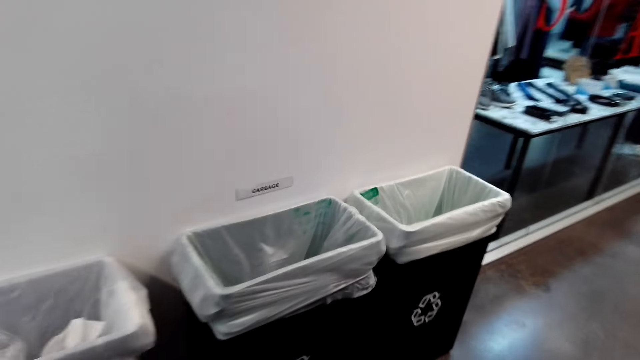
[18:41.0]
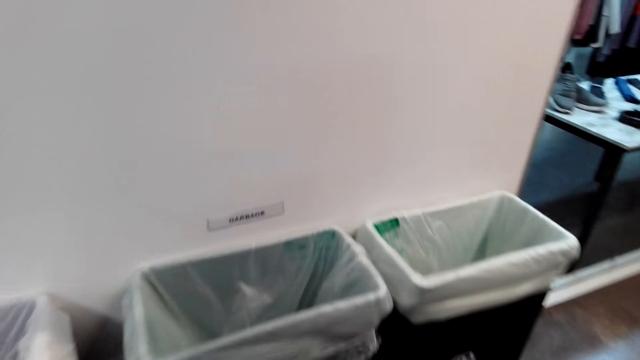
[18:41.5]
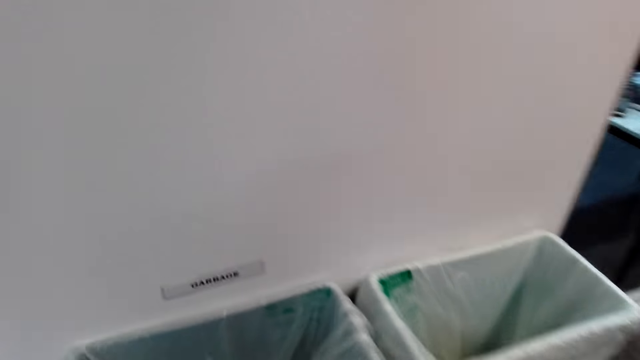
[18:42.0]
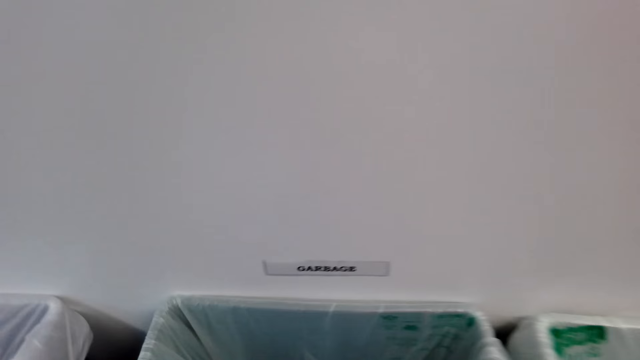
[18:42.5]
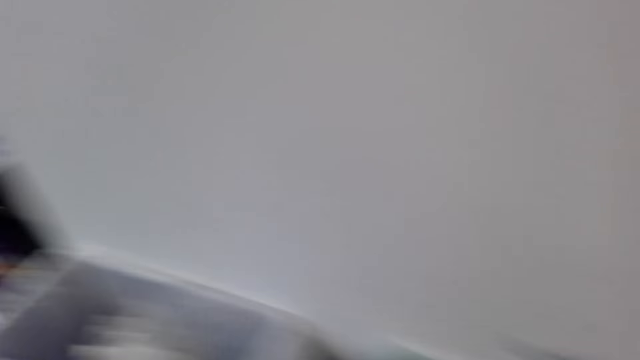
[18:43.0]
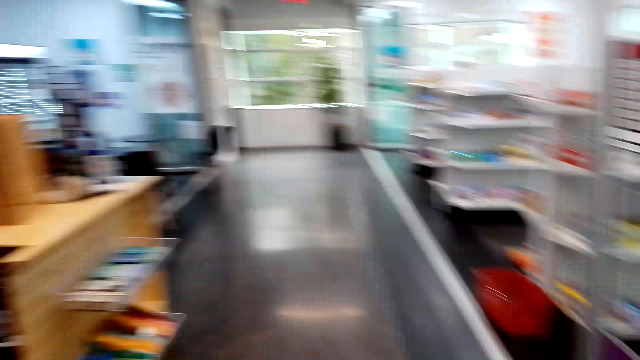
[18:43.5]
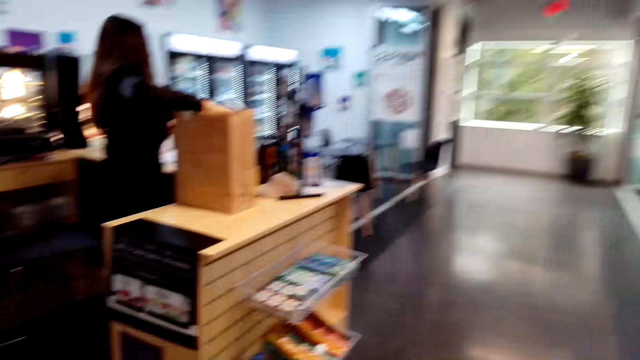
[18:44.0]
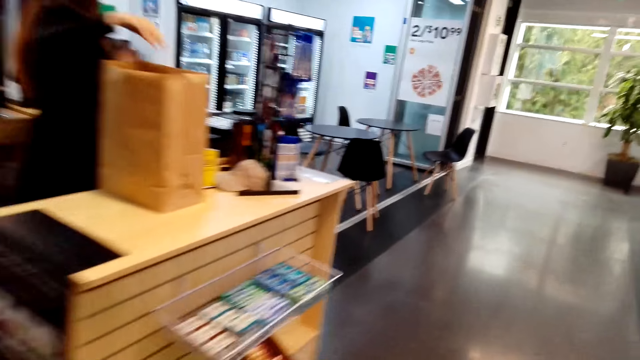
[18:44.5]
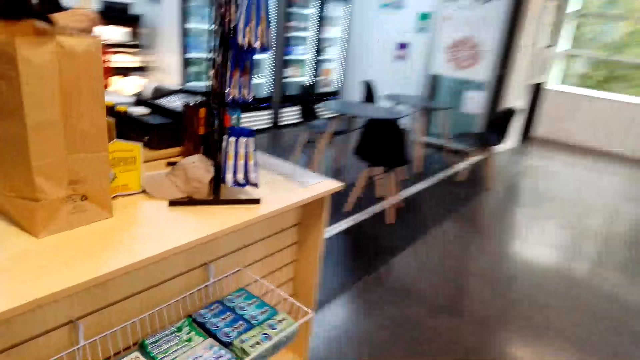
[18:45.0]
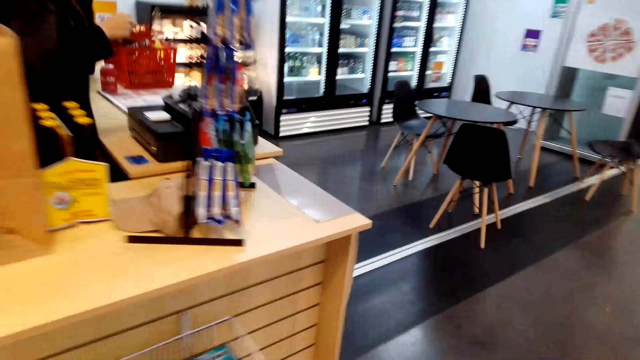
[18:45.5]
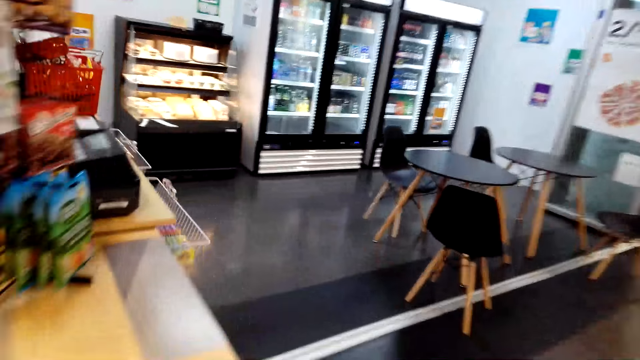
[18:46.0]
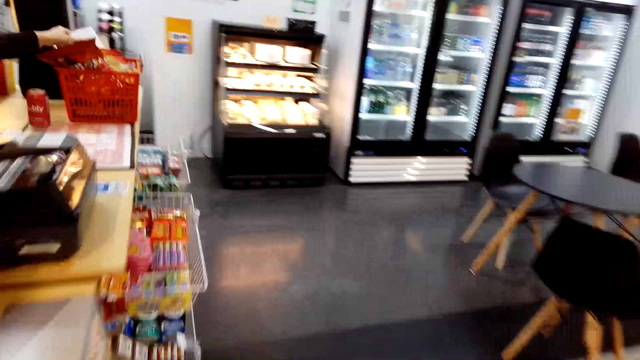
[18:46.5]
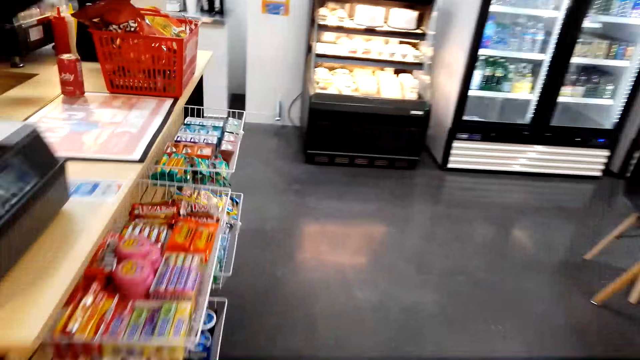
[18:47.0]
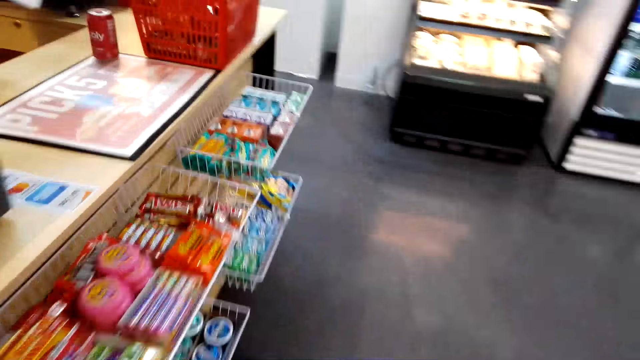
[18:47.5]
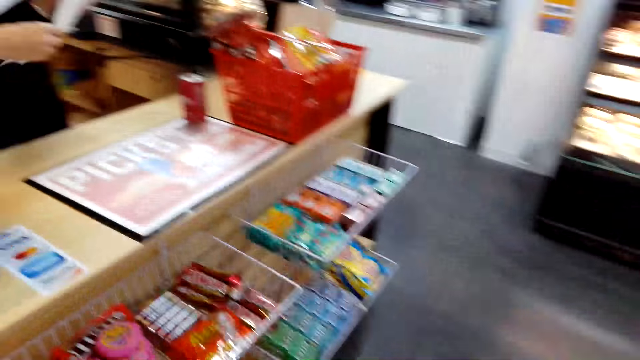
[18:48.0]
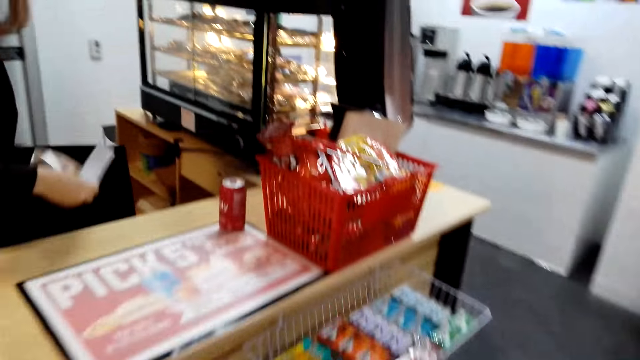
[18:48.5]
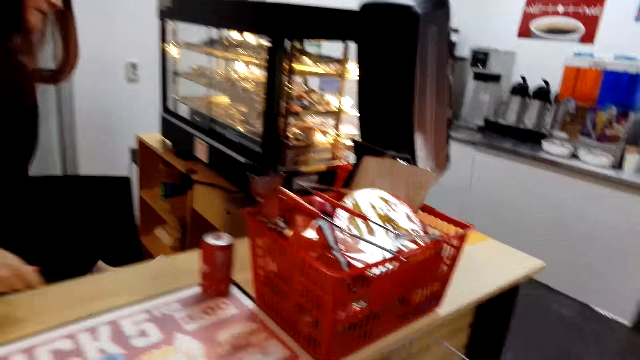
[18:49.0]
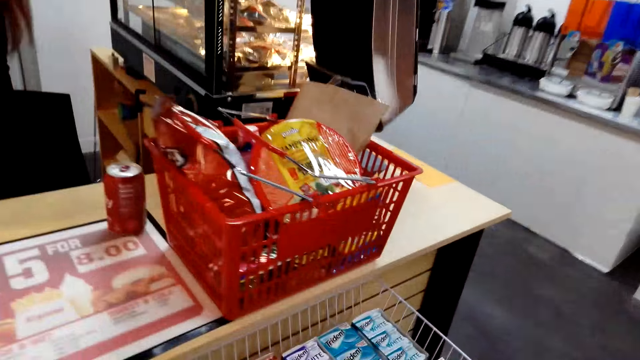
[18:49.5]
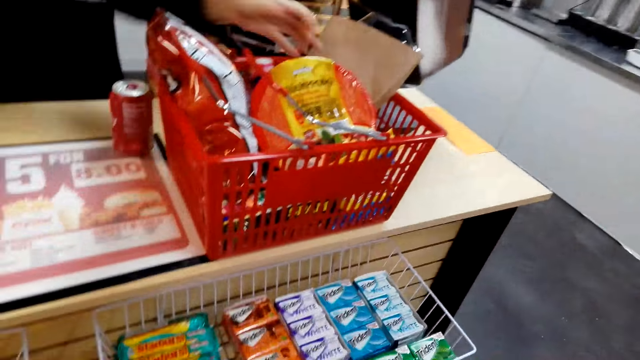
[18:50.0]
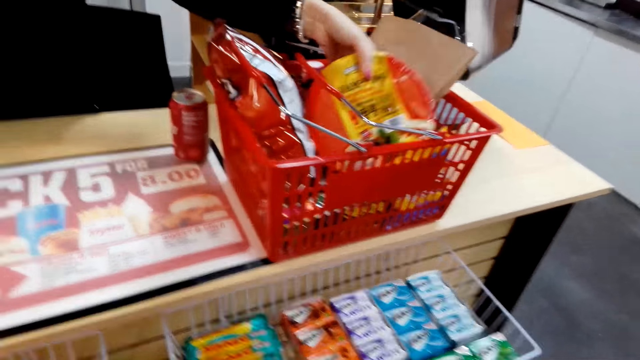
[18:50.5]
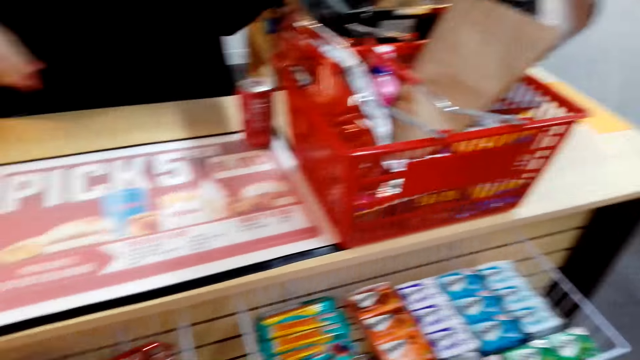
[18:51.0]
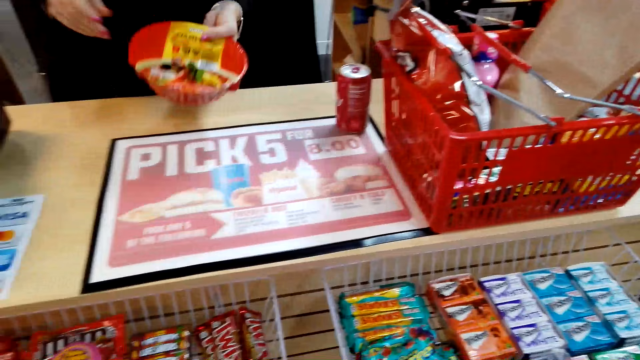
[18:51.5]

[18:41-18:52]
The camera wearer disposes the tumbler. They turn around and walk in the supermarket. The lady picks up a paper, folds the paper, and puts the paper in the shelf. She picks up seafood noodle.

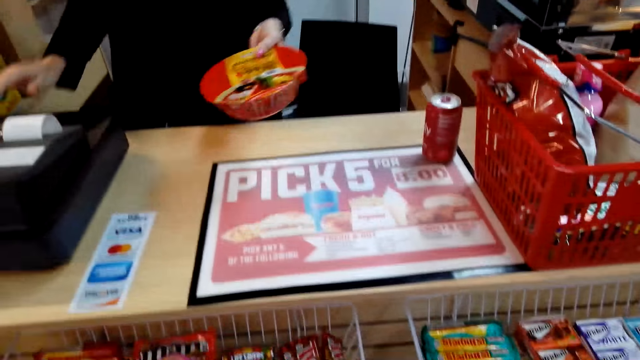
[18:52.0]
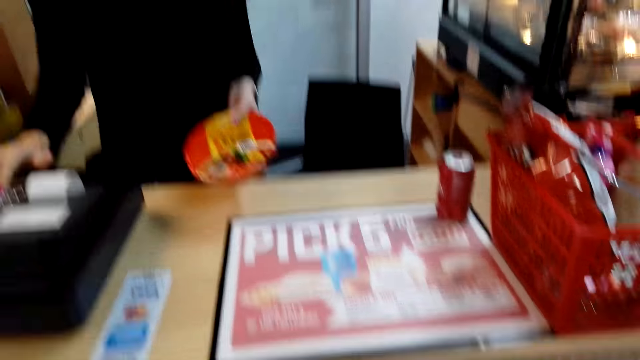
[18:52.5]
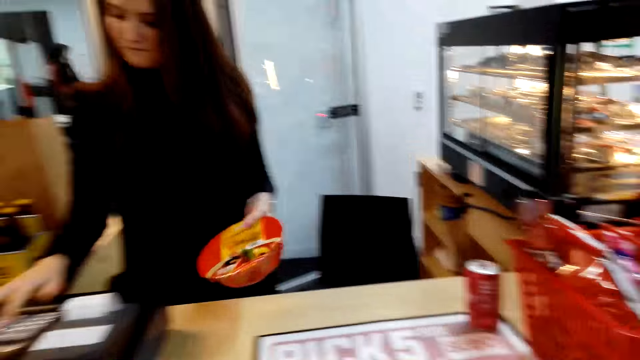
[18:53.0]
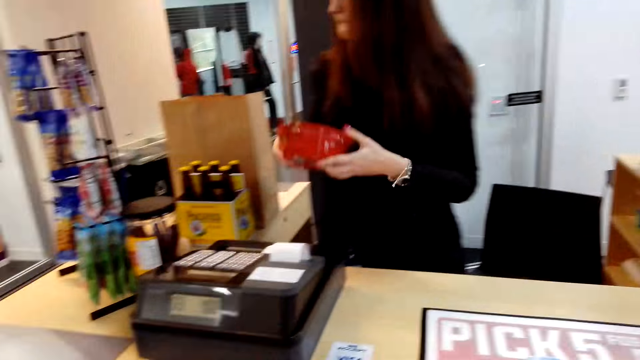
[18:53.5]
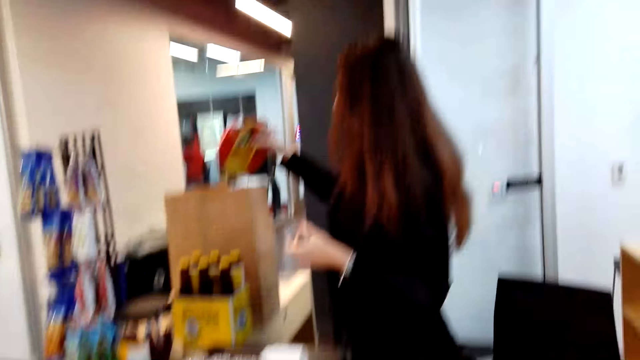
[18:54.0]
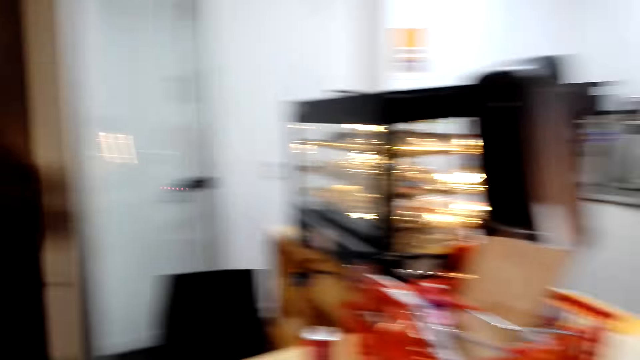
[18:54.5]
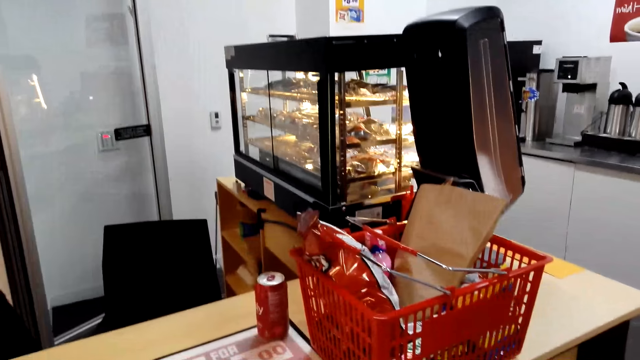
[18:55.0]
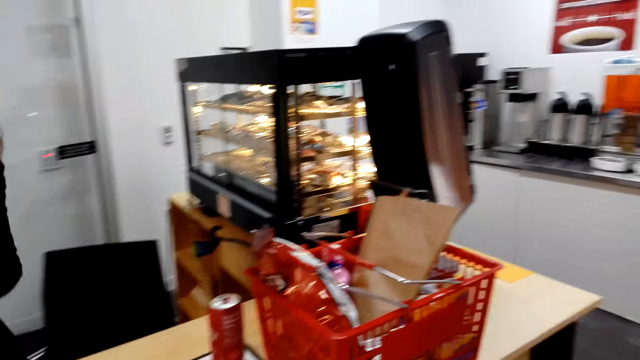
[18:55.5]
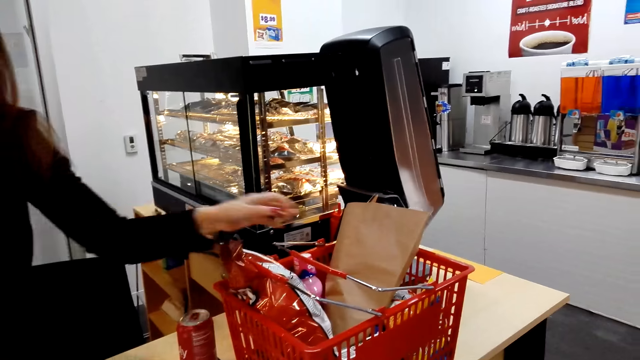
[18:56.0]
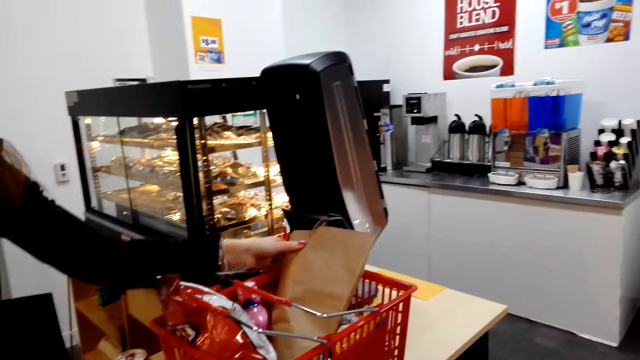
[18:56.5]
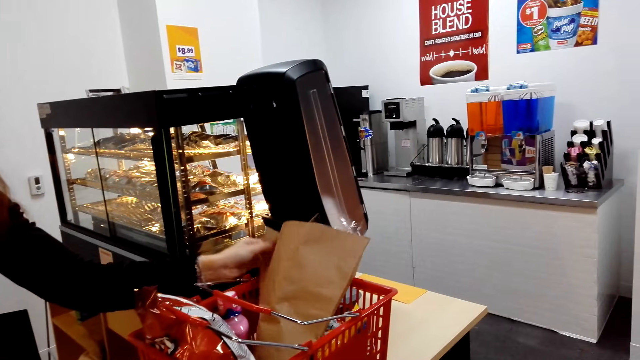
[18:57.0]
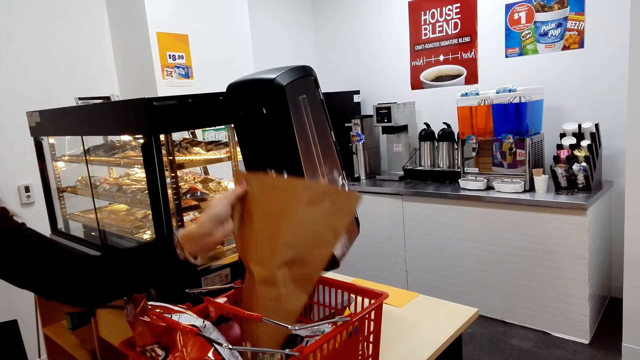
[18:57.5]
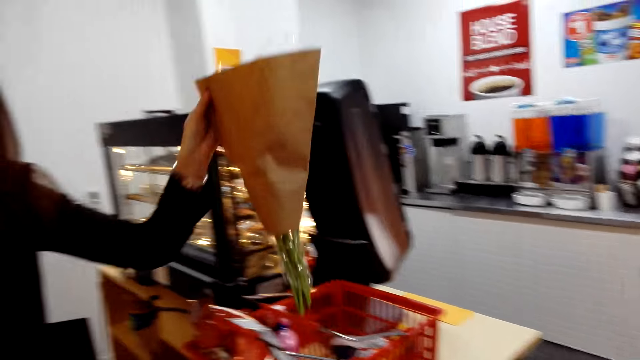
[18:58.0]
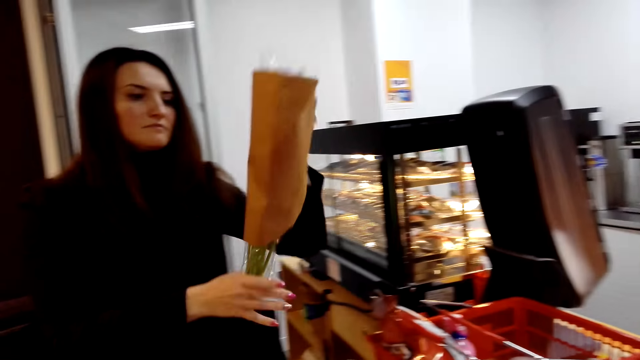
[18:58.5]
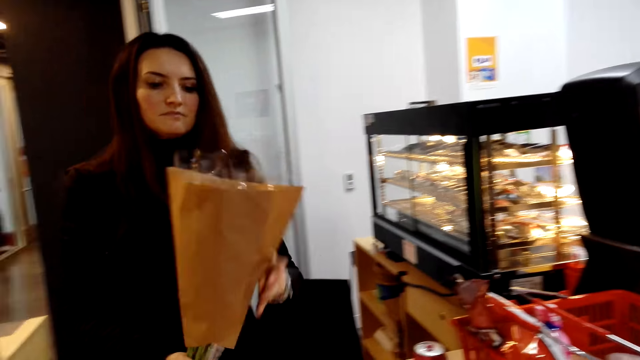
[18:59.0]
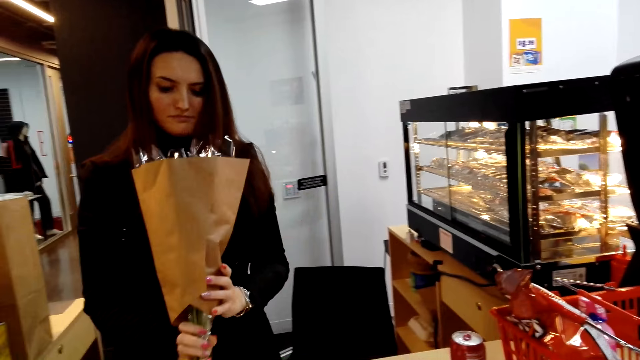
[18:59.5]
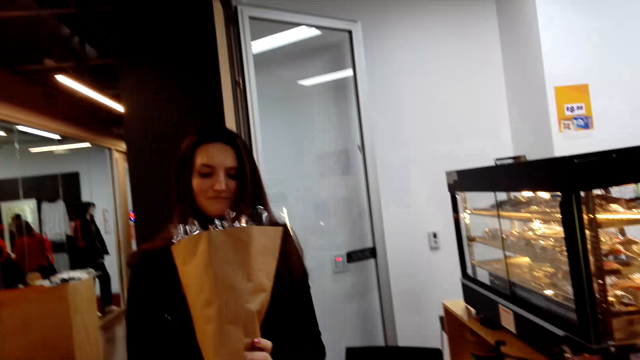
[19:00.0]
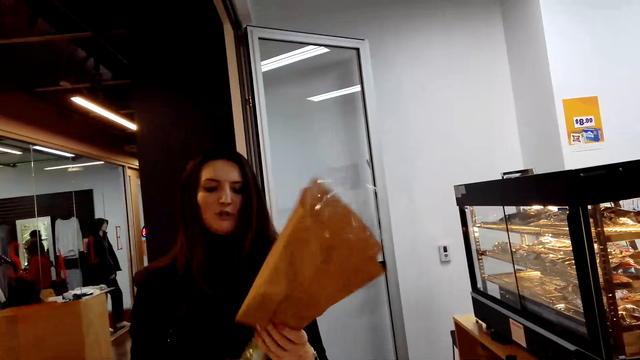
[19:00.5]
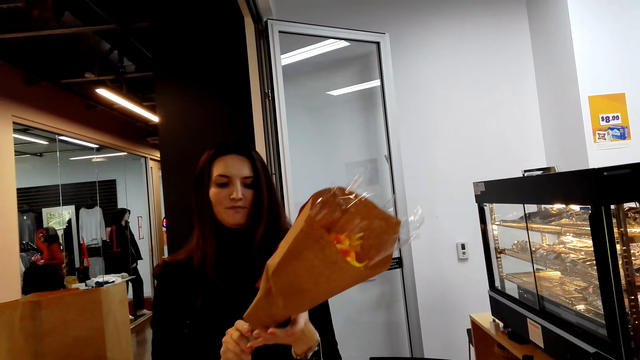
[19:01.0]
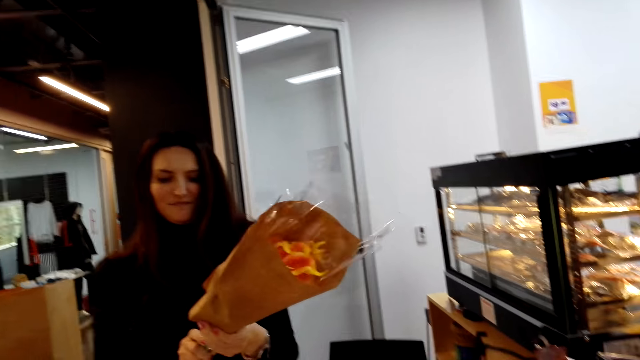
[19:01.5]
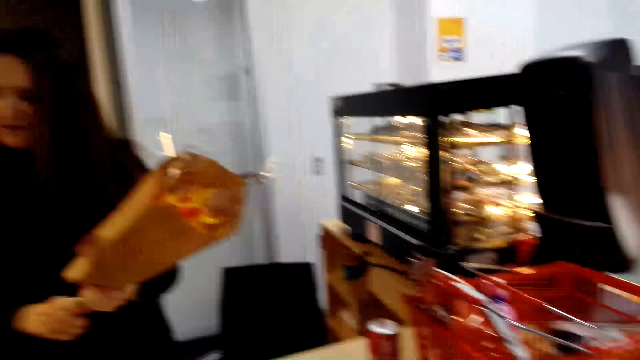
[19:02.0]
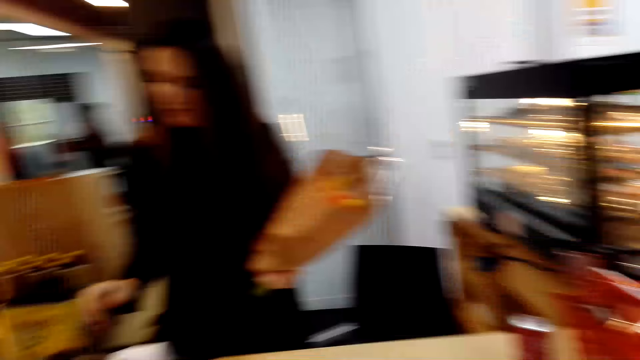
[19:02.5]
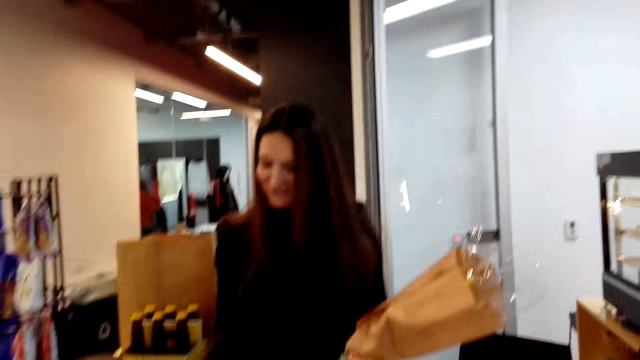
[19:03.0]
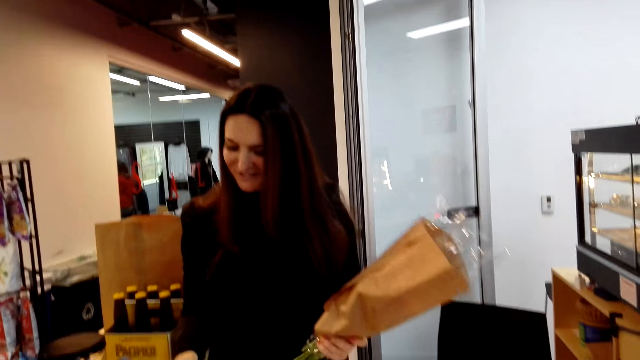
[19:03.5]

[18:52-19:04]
The lady operates the cash register machine, passes the seafood noodle to the right hand, and puts the seafood noodle in the paper bag. The camera wearer looks around. The lady picks up flowers and holds the flowers with both hands. The camera wearer looks at the lady. The lady stares at the flowers, rotates the flowers, and operates the cash register machine.
